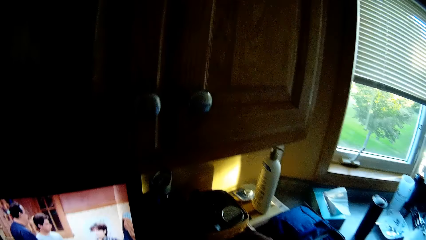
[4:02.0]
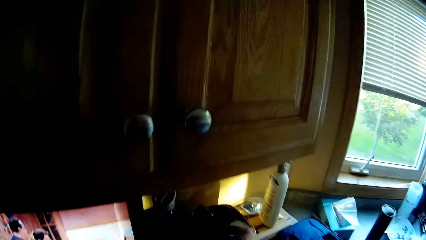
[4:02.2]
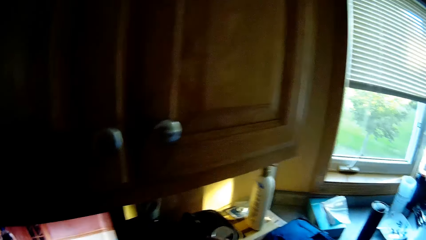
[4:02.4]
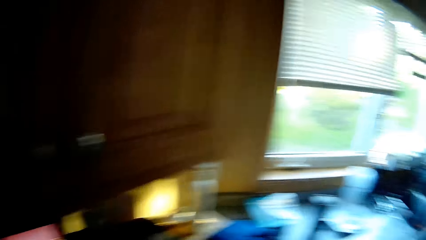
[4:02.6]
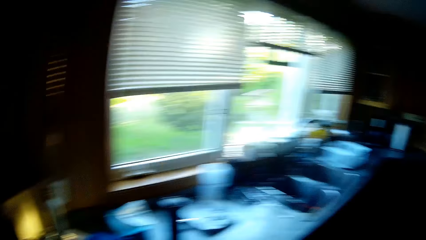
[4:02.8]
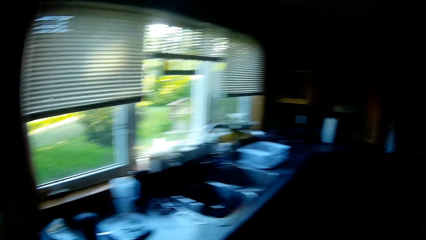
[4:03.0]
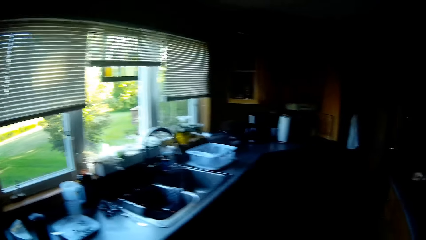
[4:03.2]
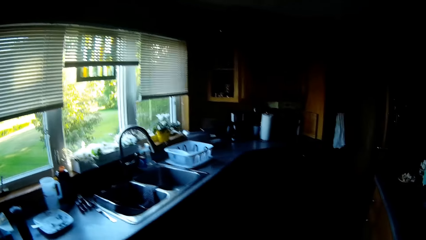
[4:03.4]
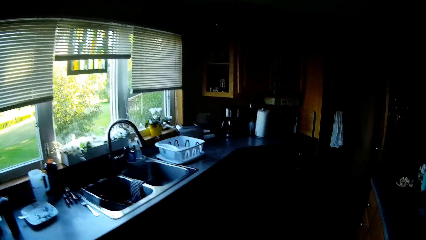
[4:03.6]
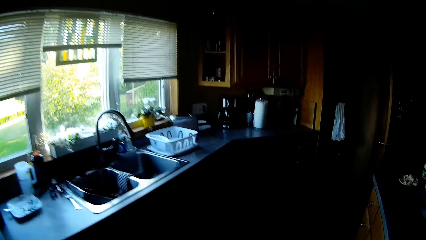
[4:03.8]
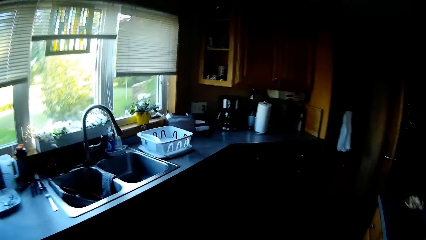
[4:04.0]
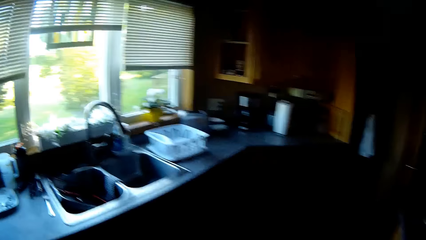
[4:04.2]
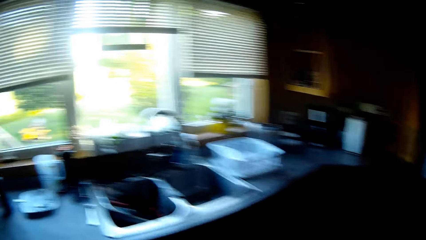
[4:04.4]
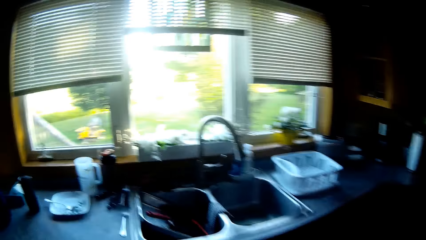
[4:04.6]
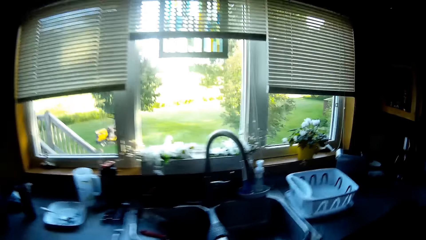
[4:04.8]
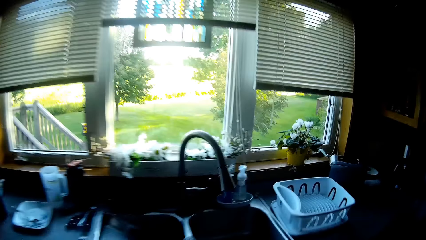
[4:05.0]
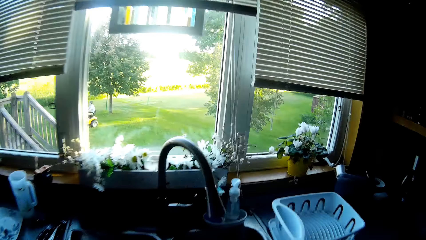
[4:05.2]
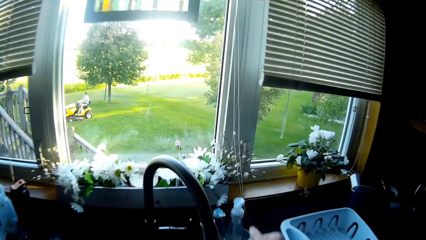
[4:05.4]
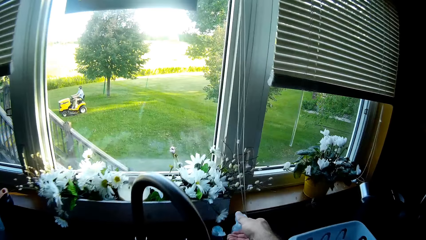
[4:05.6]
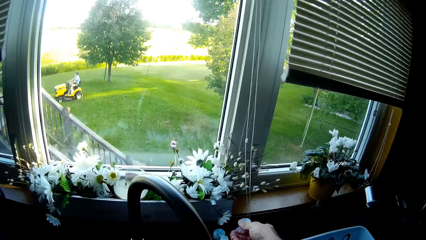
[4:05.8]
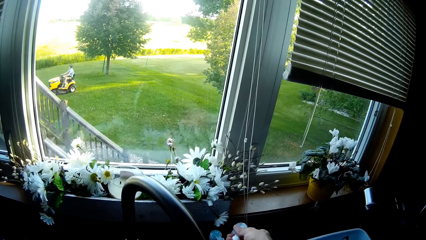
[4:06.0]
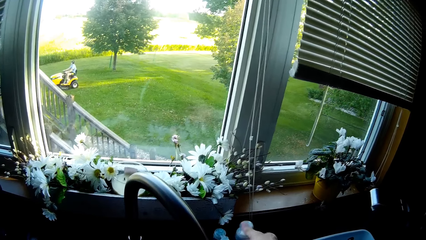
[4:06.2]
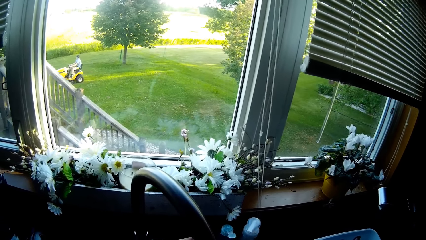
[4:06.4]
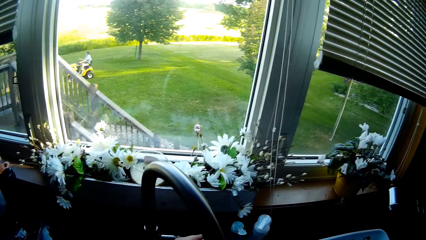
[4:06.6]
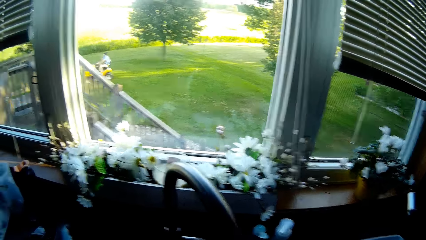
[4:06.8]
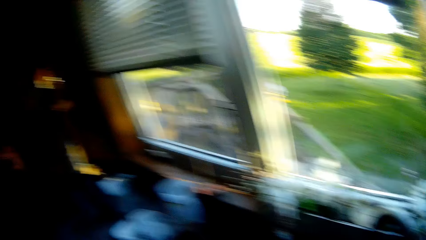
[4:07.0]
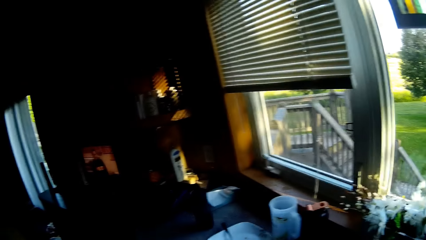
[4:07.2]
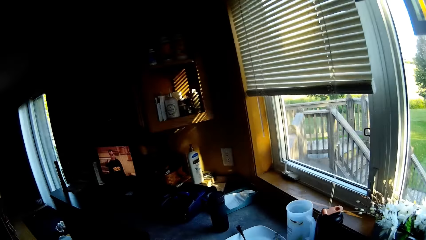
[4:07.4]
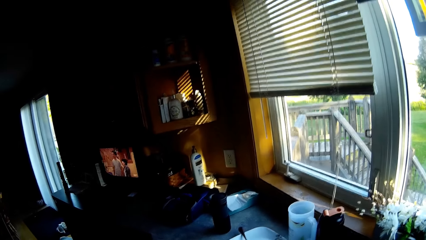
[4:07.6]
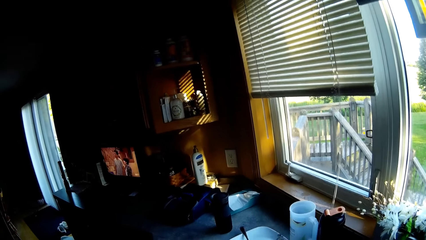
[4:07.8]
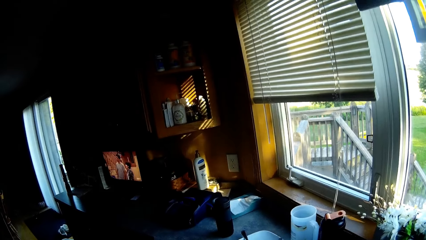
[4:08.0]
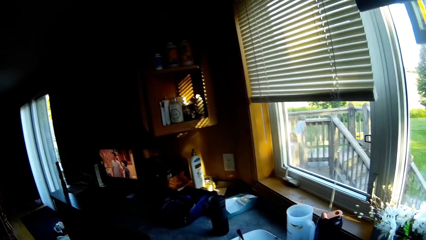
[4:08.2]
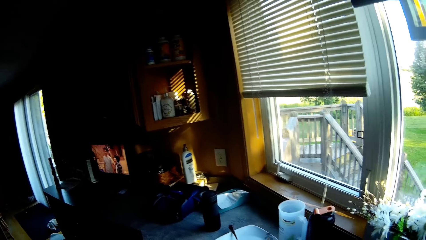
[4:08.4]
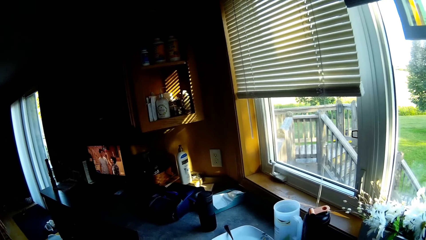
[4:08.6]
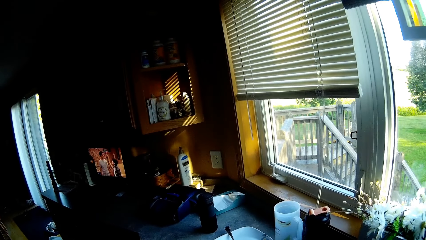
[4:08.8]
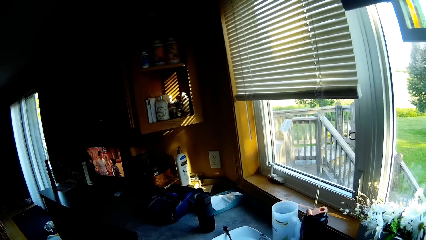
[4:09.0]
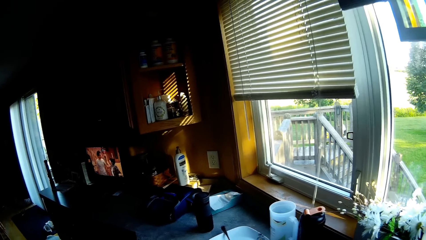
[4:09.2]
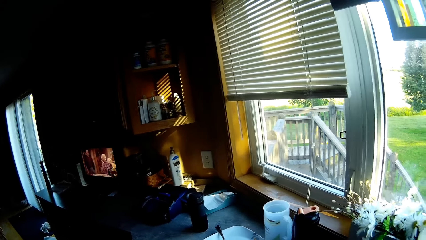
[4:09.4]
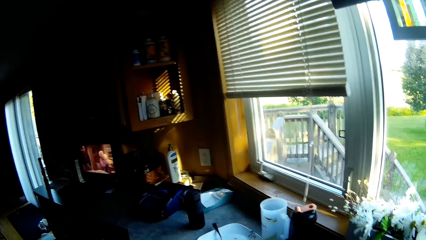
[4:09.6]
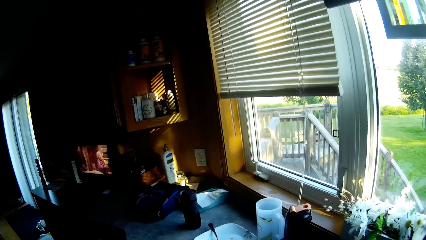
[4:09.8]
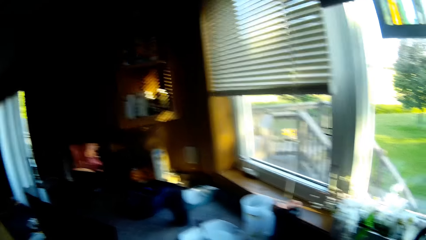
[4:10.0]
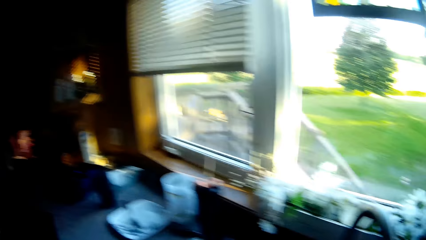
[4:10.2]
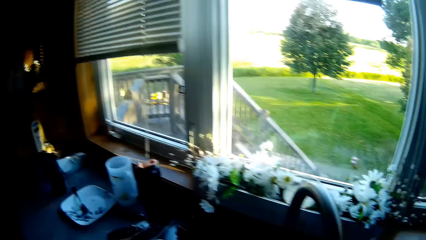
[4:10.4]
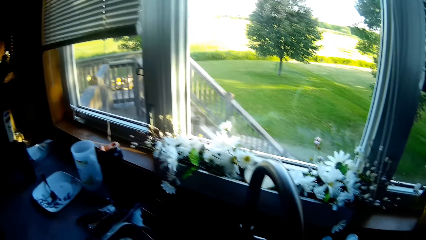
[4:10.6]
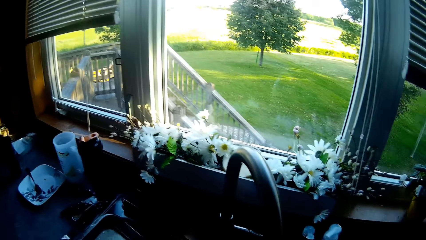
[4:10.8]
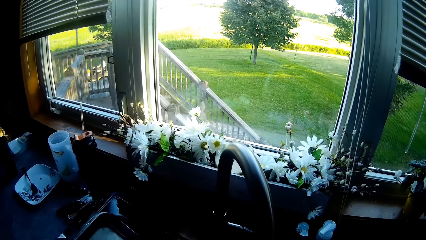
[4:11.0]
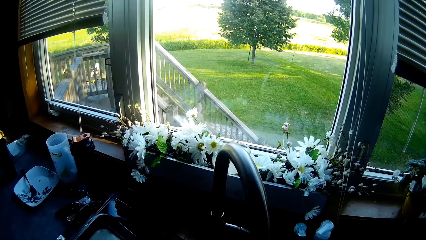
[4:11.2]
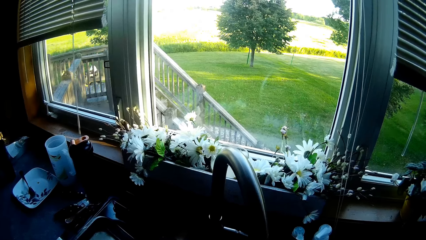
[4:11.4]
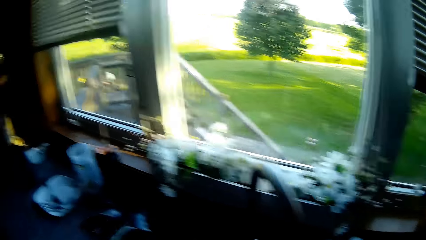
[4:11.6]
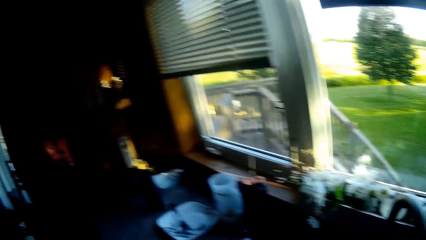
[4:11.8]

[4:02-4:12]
The camera wearer looks around the house. A man mows the lawn with an electric lawn mower. The camera wearer washes his hands in a sink. He presses the liquid soap dispenser, opens a faucet, and turns around. He watches the television. He looks around.

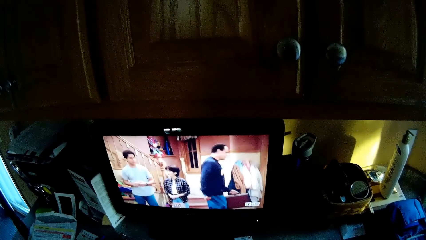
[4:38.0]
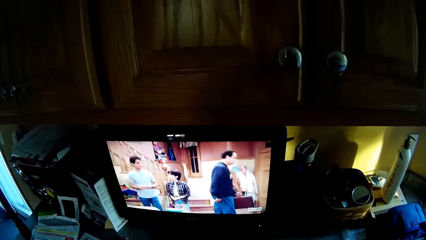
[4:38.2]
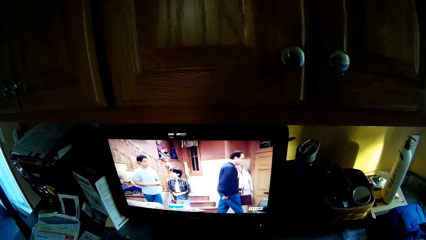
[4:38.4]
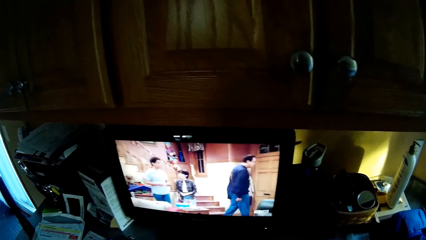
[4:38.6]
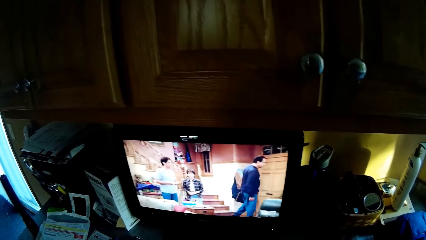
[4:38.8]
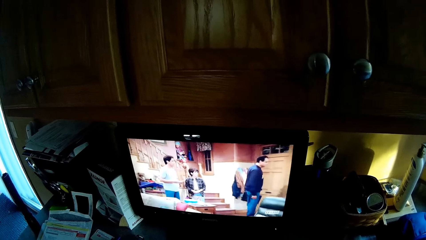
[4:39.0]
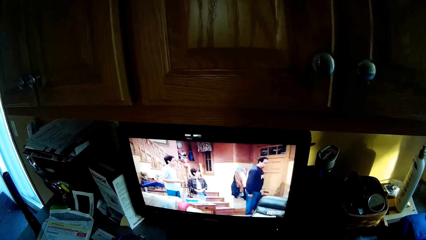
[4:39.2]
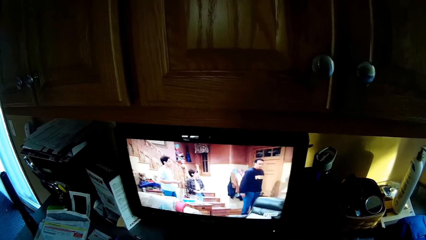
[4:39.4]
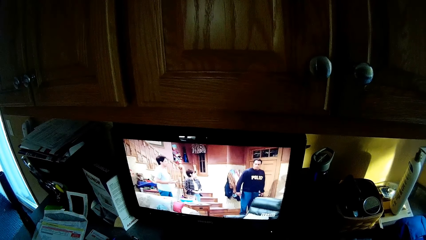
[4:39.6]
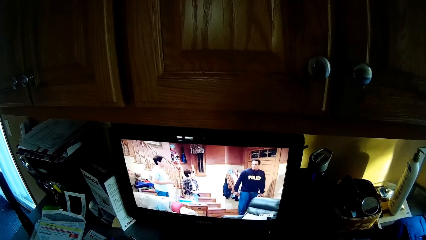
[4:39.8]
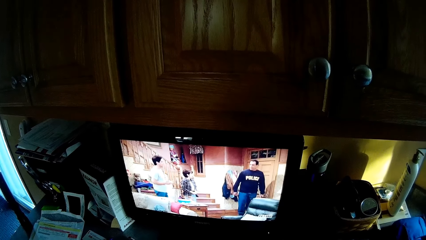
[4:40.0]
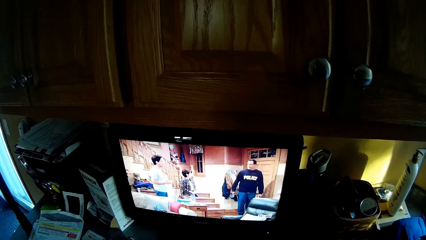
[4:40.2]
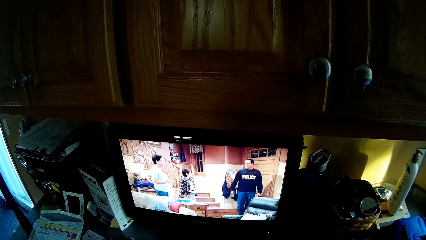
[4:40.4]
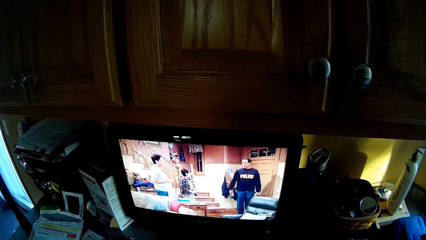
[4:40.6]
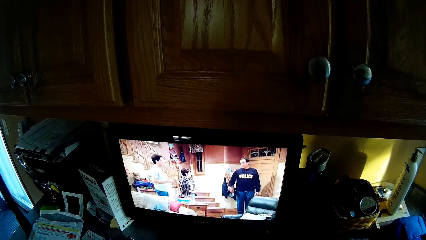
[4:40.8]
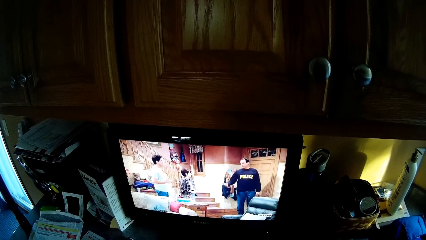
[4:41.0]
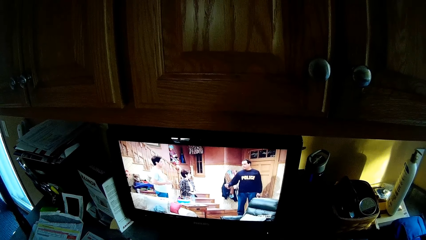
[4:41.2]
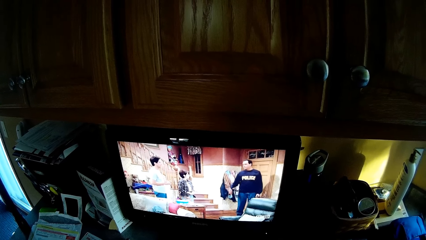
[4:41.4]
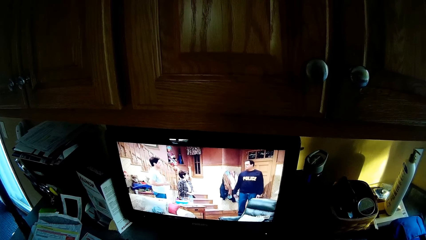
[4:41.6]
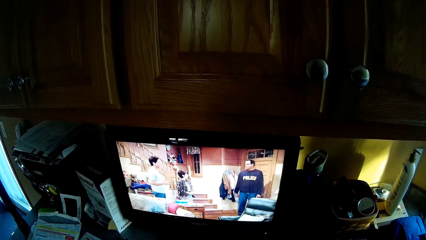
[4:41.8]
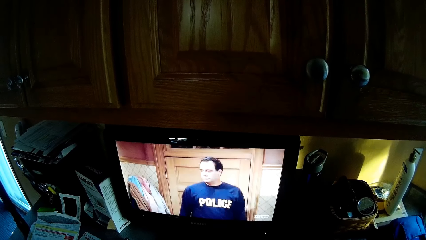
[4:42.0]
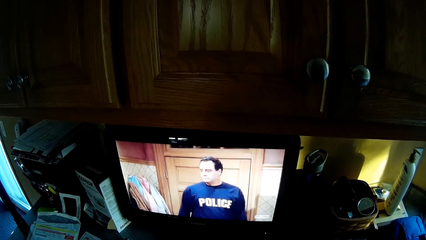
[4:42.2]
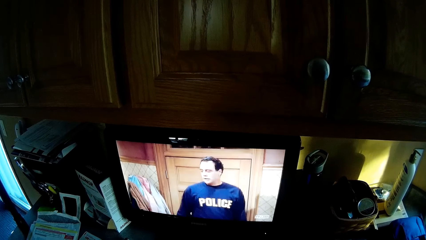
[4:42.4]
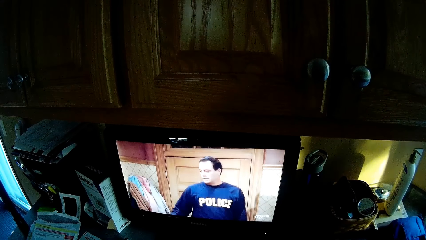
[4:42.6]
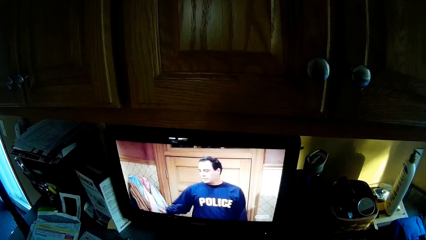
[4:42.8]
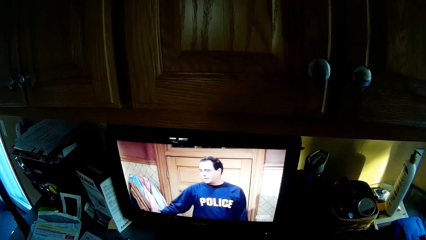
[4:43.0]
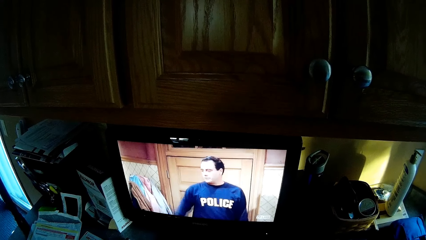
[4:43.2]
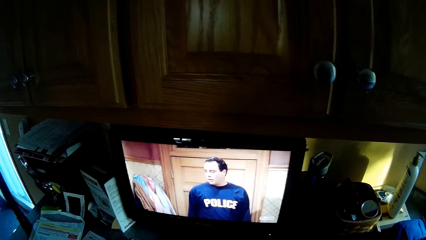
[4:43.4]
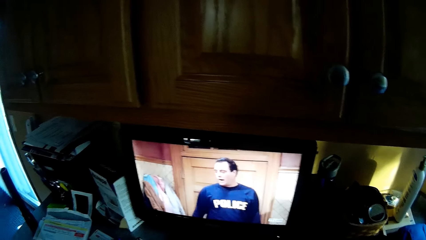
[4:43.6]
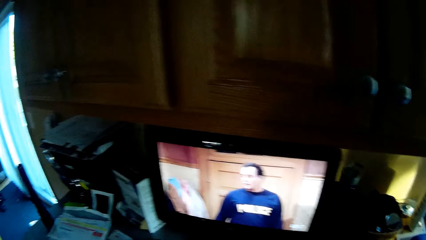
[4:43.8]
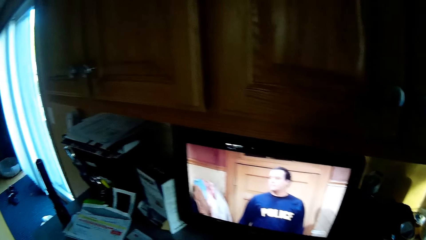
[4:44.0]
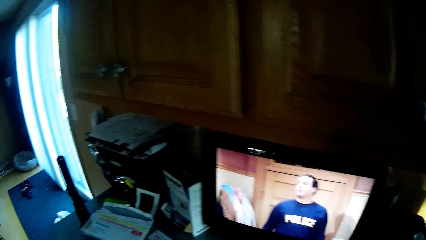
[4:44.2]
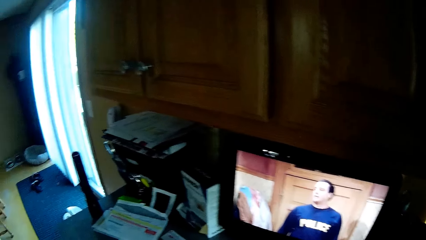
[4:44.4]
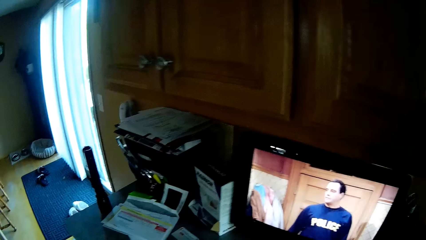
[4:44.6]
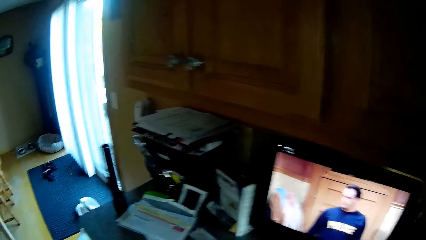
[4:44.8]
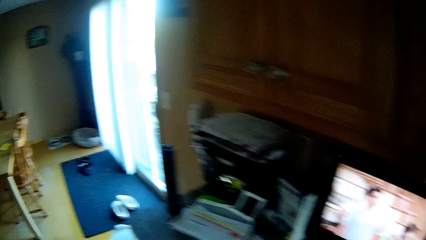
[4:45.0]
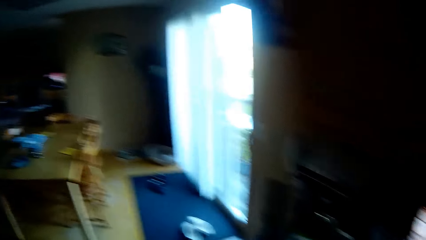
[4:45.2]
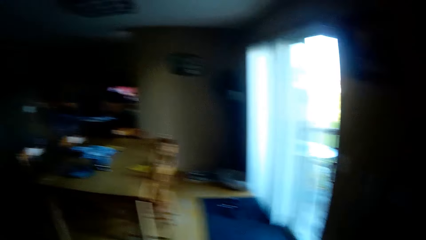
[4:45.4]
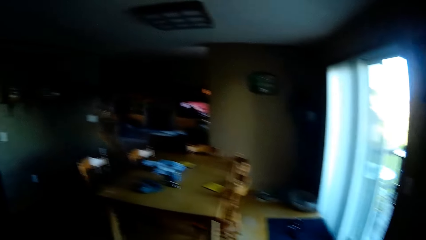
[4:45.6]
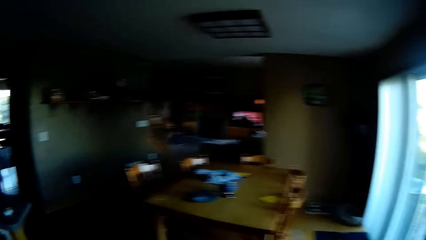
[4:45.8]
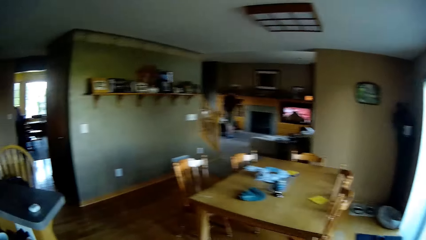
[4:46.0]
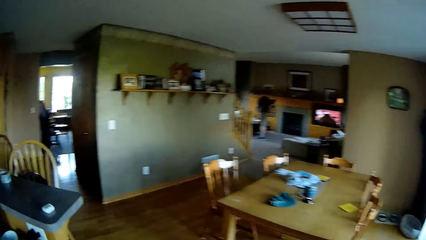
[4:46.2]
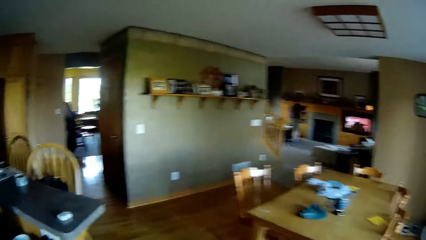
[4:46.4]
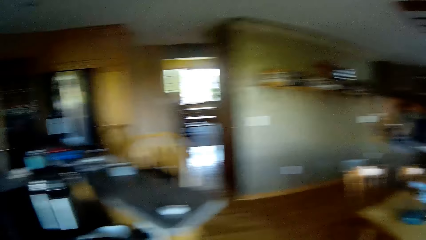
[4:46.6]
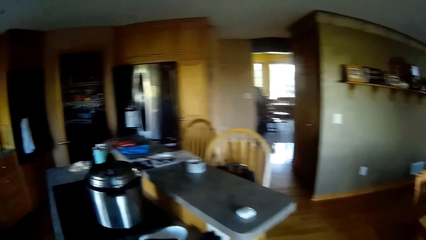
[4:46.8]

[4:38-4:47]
The camera wearer walks around the house.
